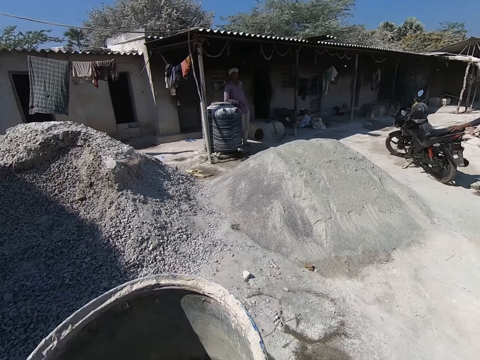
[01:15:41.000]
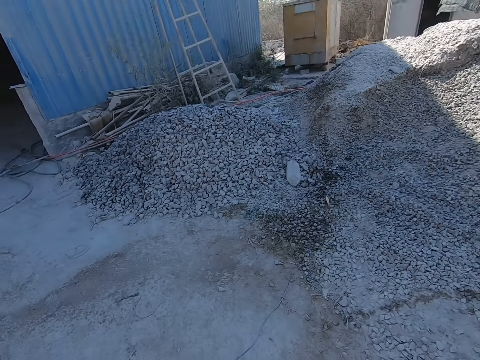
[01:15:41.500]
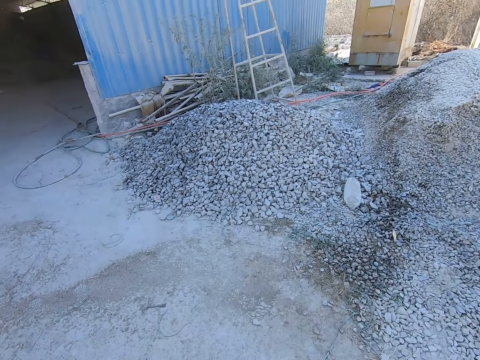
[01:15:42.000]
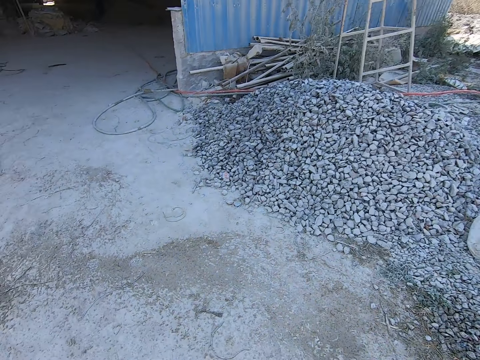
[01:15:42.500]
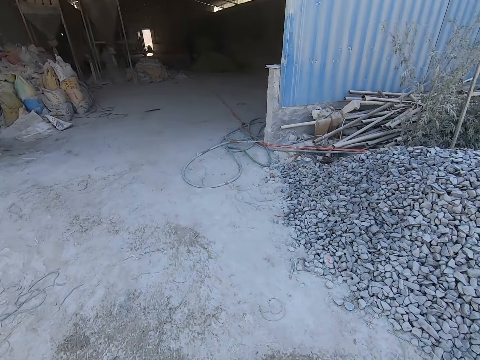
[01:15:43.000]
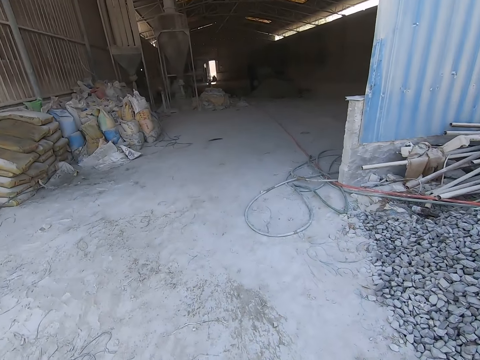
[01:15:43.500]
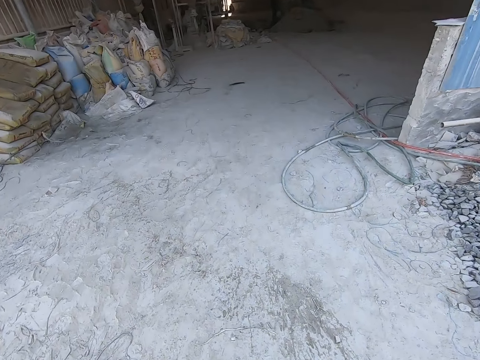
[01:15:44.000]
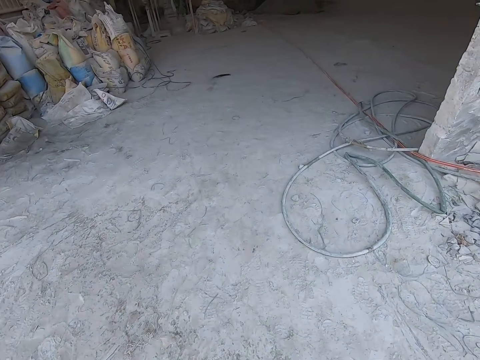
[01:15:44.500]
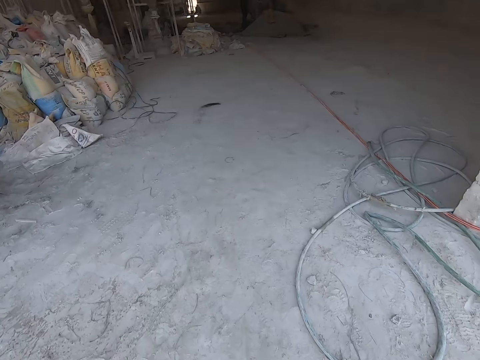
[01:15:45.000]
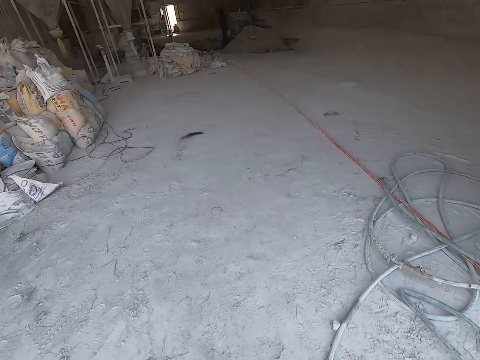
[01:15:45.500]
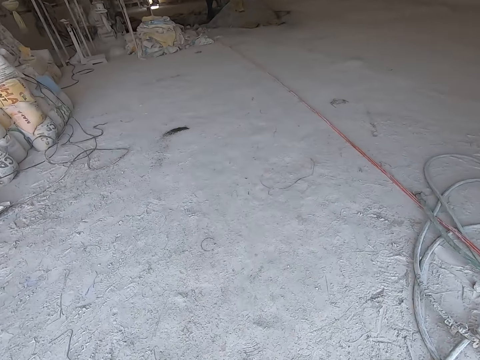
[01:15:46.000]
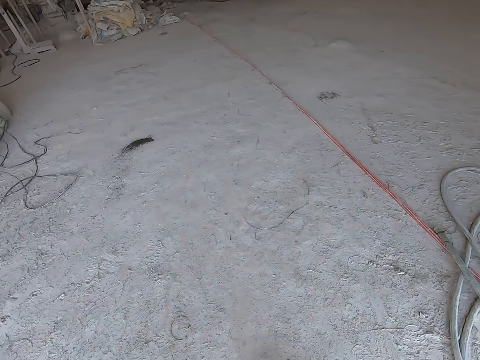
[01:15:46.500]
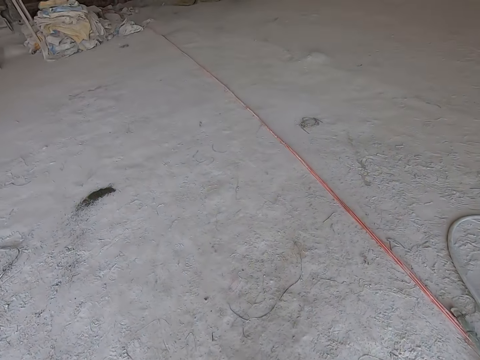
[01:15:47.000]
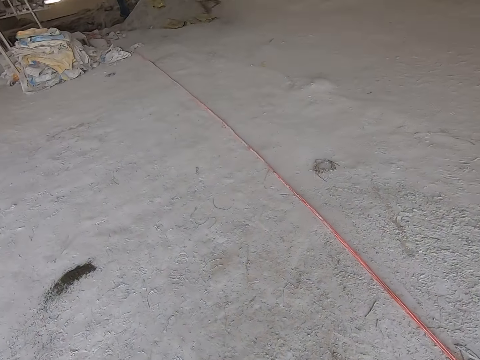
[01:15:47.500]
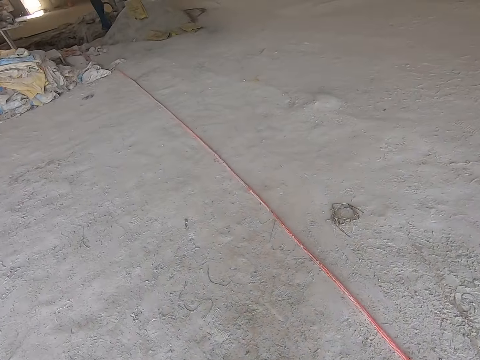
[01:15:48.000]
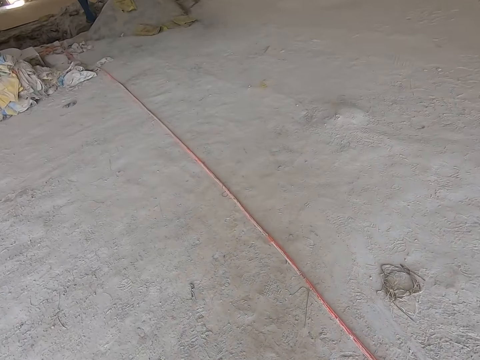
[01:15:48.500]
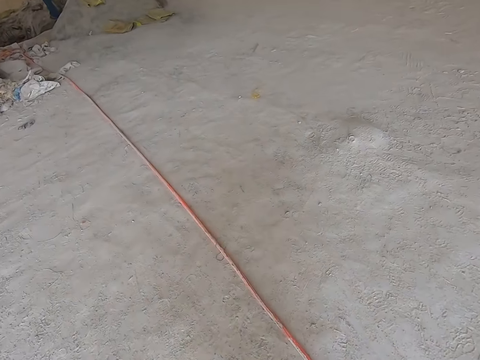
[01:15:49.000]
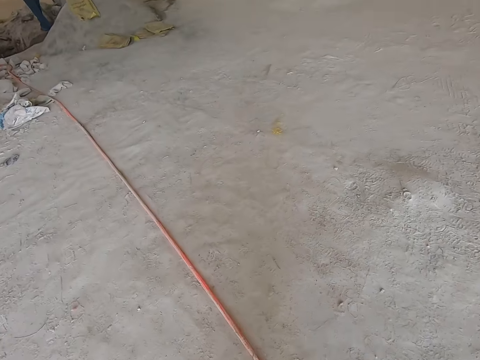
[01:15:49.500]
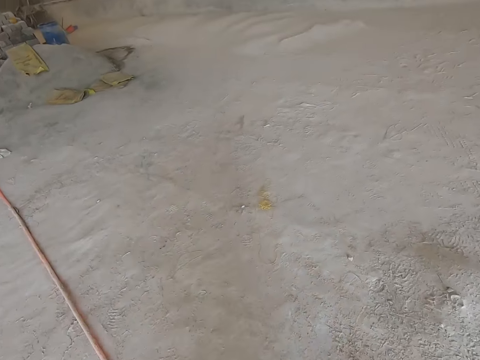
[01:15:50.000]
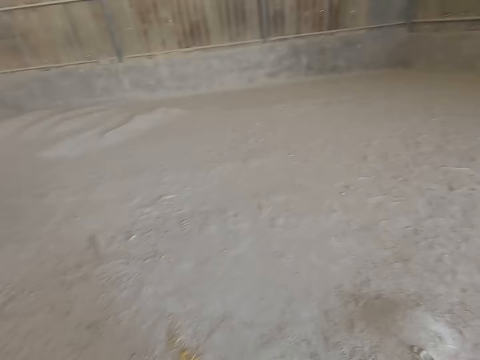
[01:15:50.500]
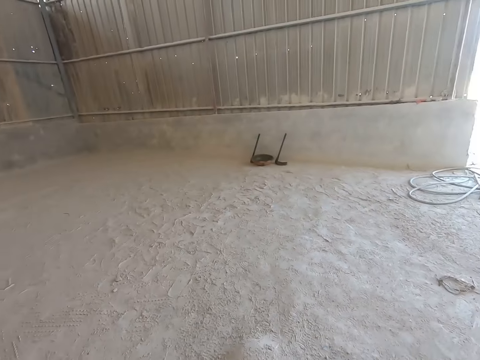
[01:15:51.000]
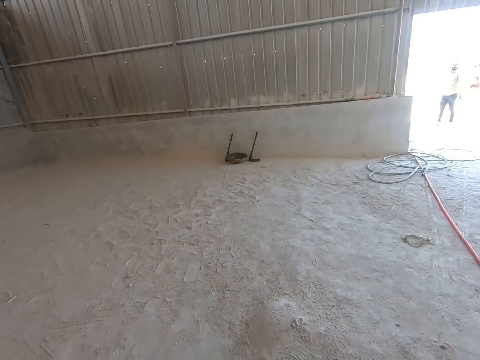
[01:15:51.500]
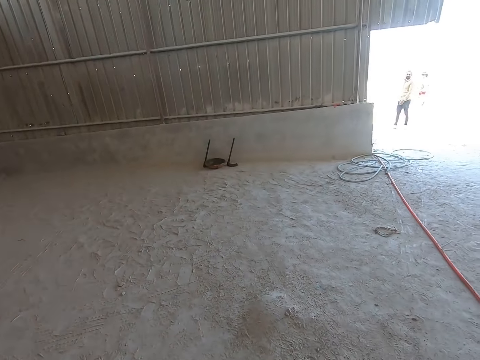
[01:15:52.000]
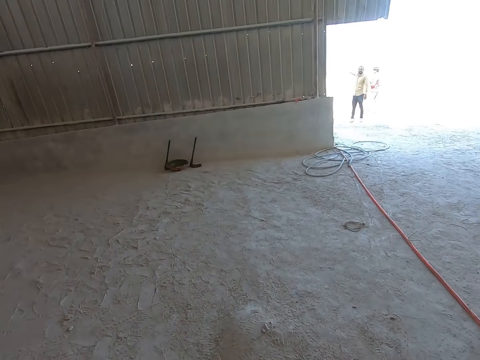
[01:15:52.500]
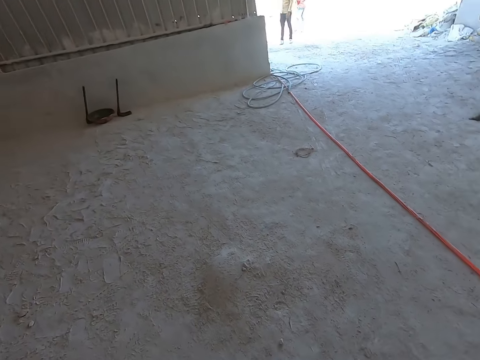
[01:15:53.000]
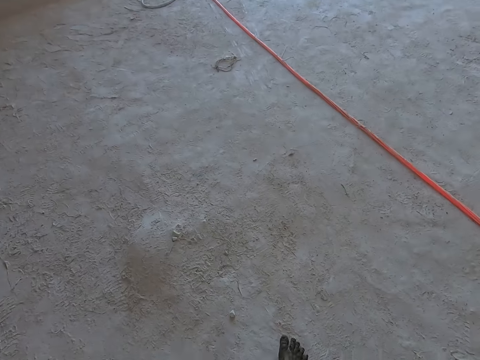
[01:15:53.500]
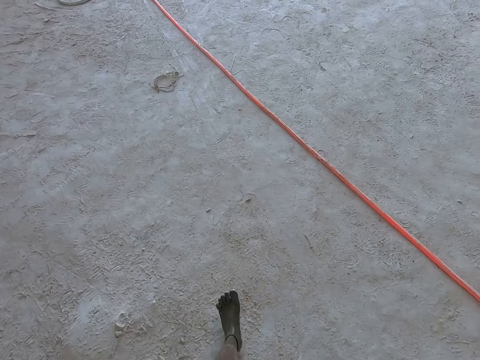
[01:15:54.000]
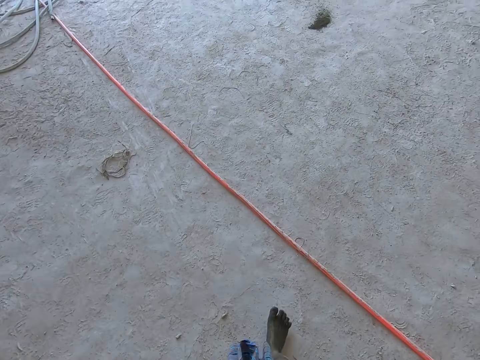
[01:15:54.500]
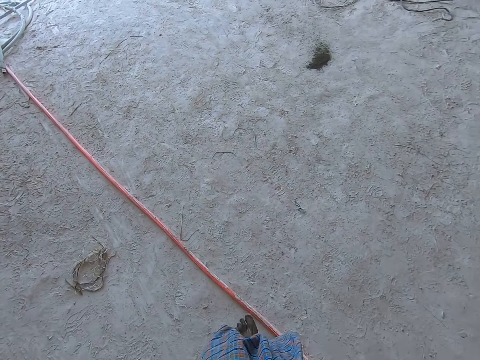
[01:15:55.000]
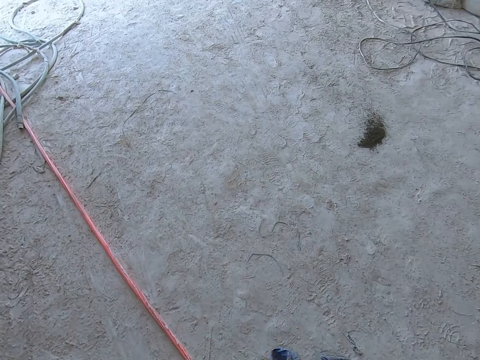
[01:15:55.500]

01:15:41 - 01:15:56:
The camera wearer walks. They walk out of the uncompleted building. They look around and walk.

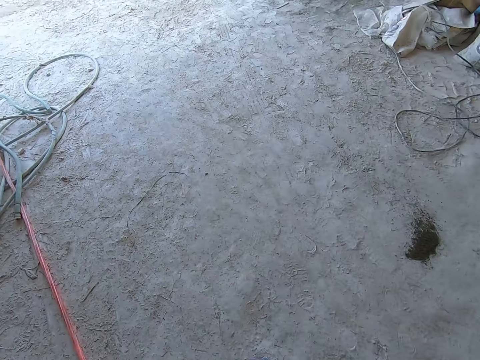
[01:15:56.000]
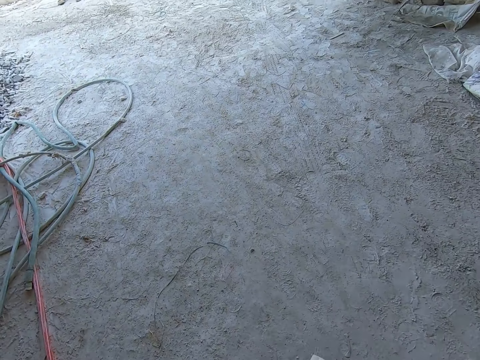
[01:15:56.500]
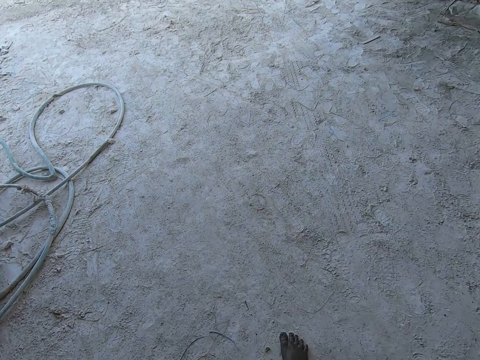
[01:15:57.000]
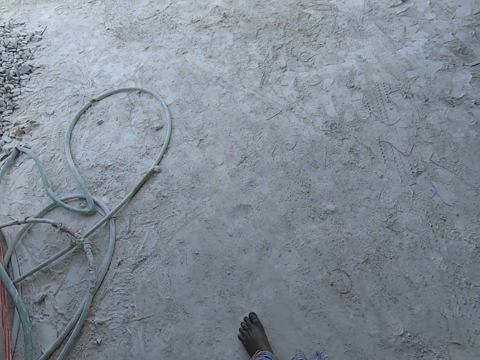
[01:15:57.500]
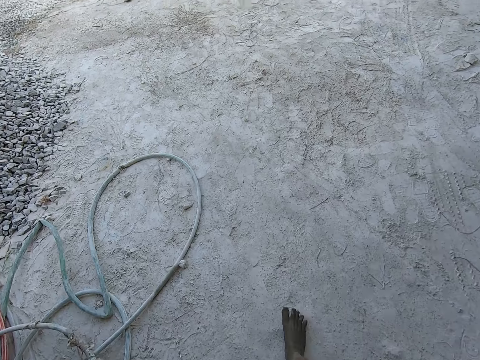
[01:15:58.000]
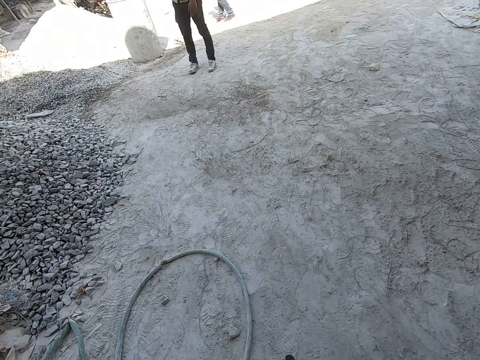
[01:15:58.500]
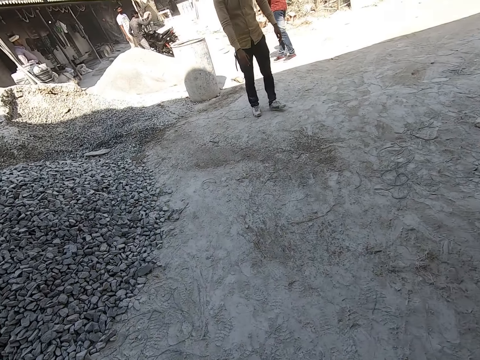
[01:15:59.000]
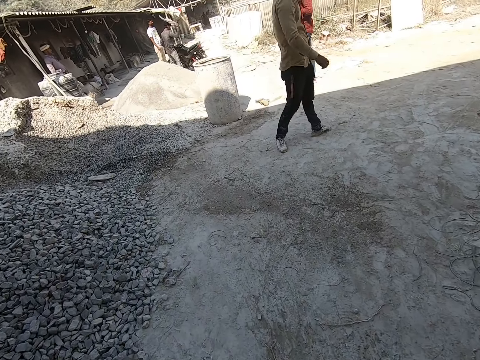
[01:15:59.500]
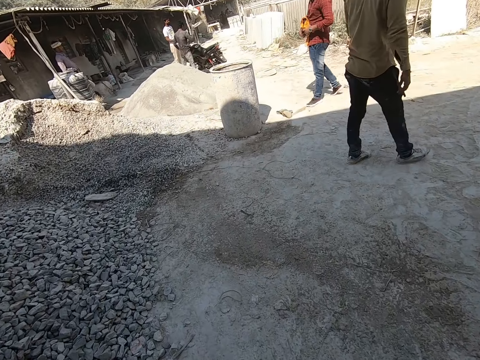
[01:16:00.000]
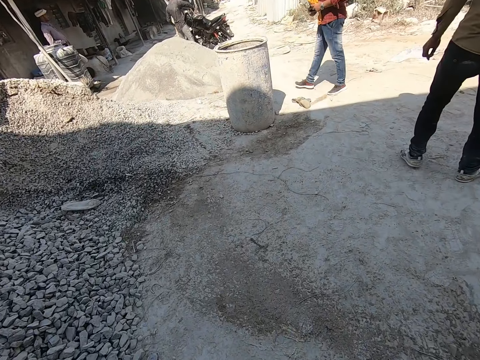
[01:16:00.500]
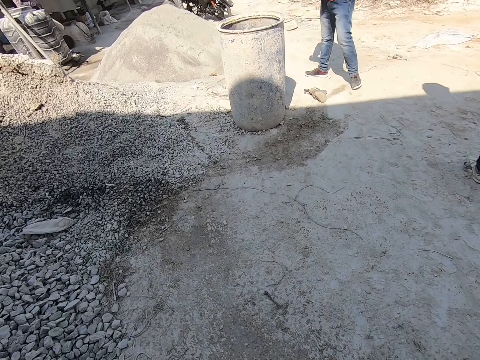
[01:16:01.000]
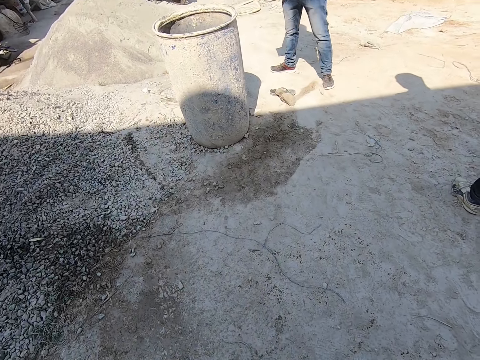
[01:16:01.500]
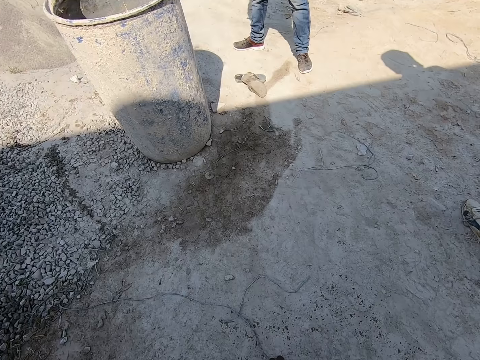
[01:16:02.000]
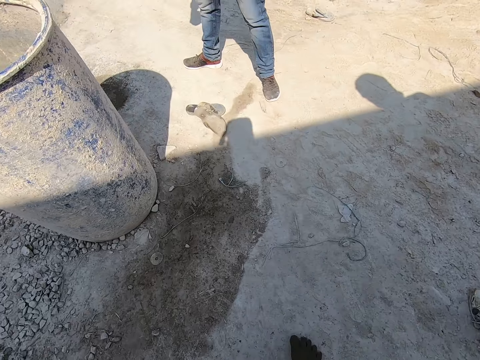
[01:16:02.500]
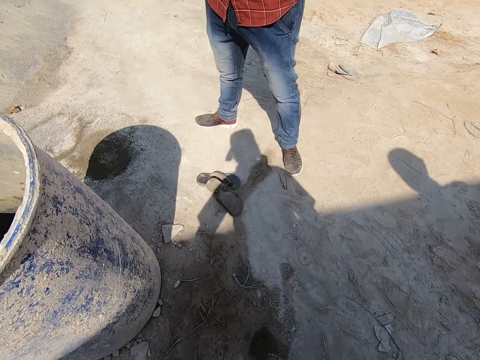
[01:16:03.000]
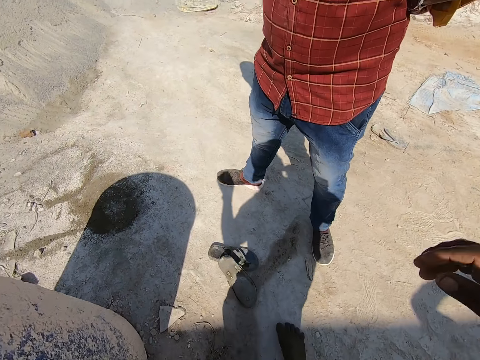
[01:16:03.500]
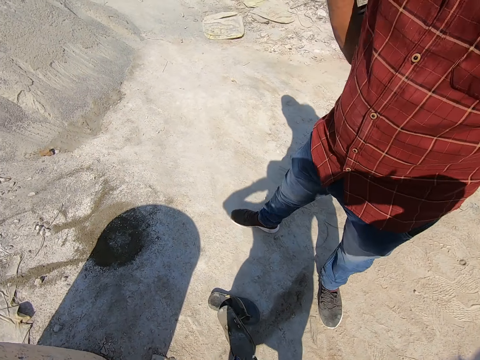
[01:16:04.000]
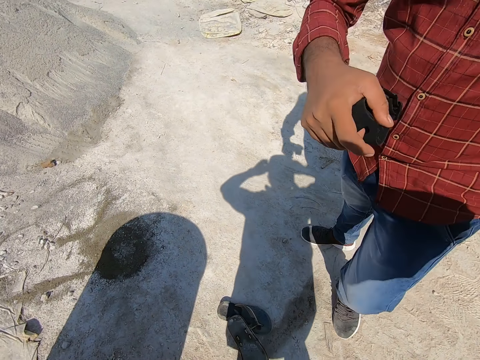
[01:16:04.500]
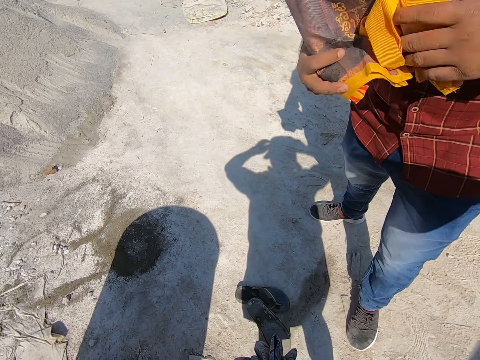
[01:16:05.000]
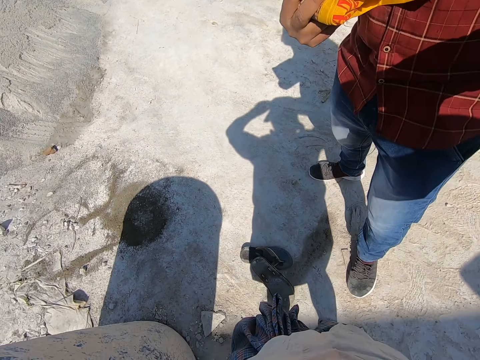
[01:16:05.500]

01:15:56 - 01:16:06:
The camera wearer walks from the inside of the uncompleted building to outside of the building. They speak to a man. The man holds a bag with both hands.
